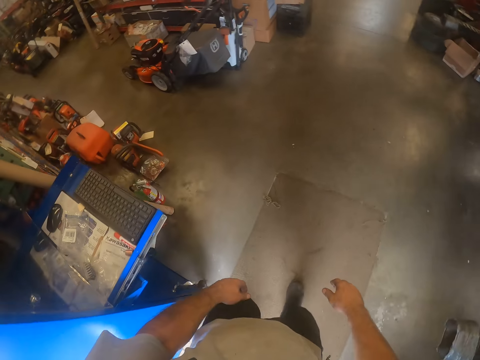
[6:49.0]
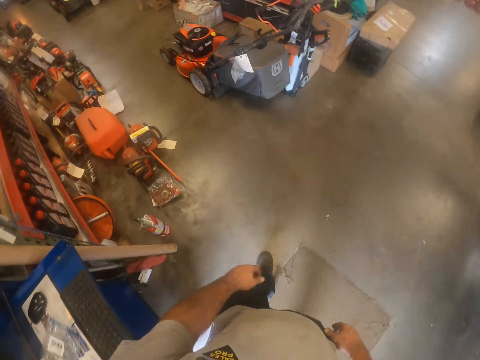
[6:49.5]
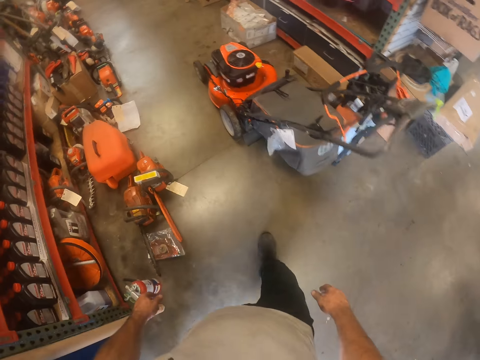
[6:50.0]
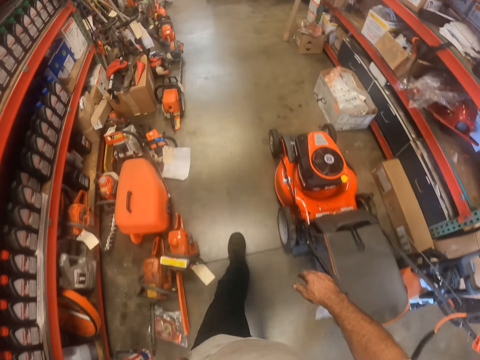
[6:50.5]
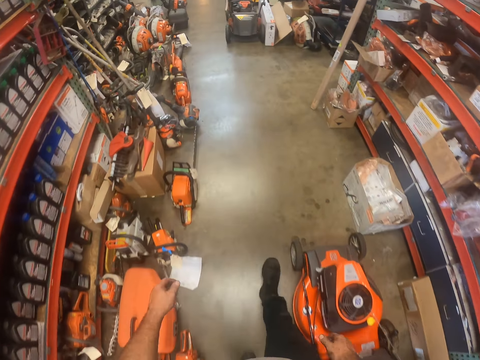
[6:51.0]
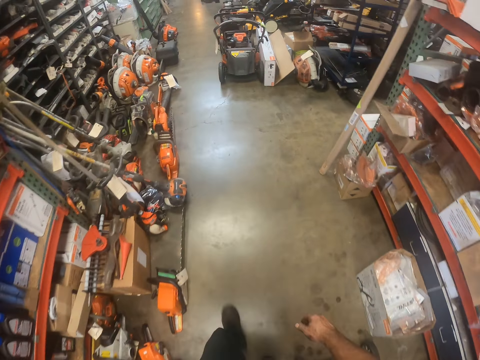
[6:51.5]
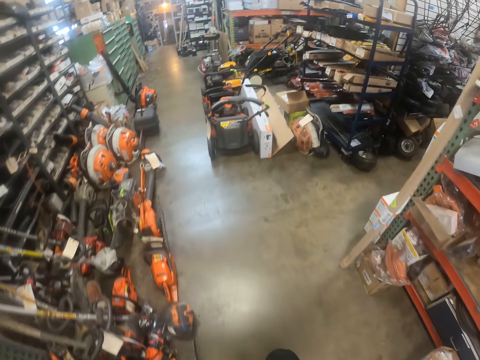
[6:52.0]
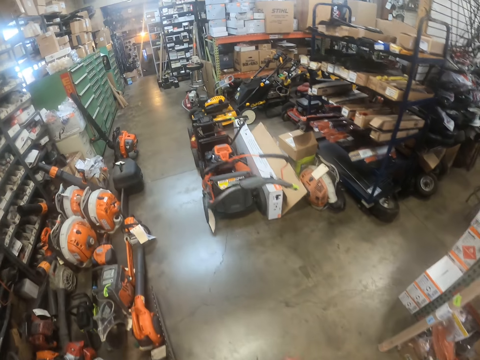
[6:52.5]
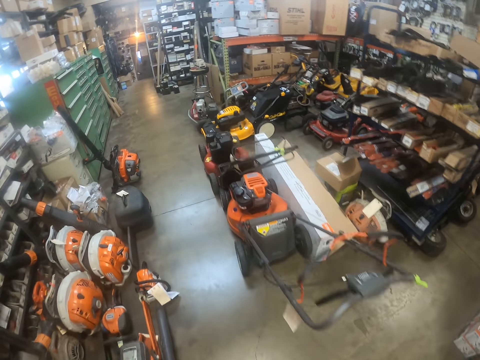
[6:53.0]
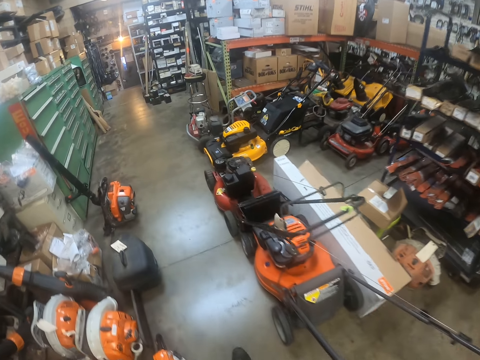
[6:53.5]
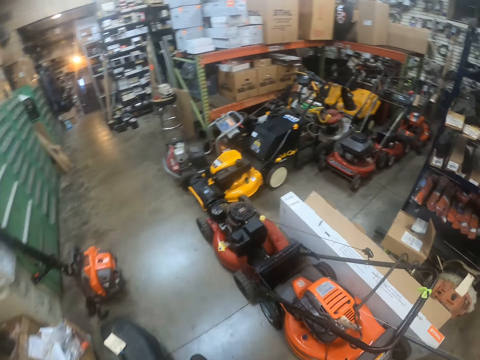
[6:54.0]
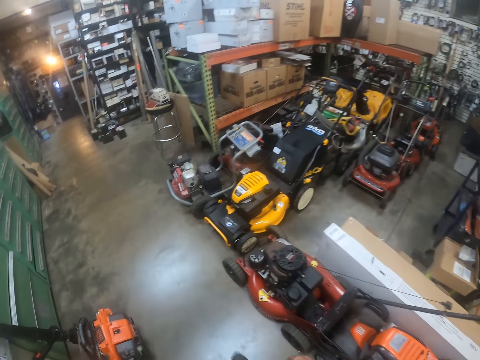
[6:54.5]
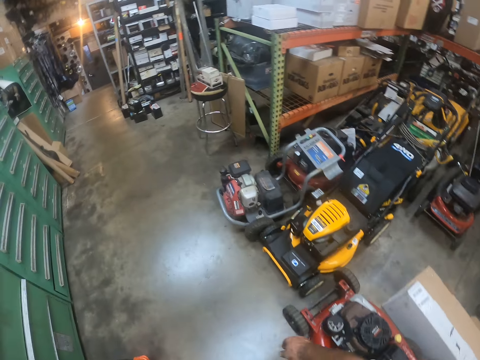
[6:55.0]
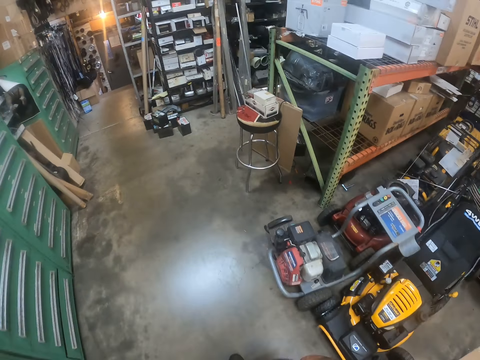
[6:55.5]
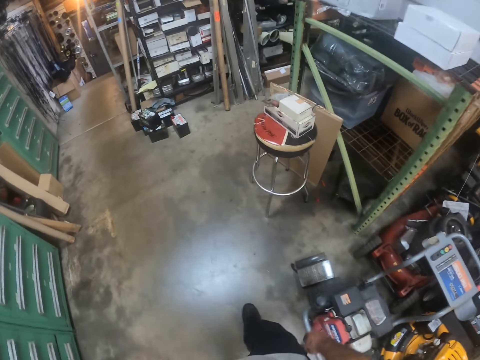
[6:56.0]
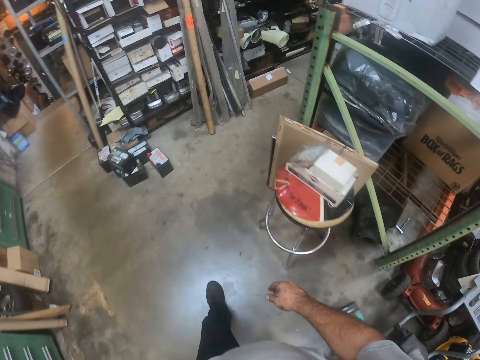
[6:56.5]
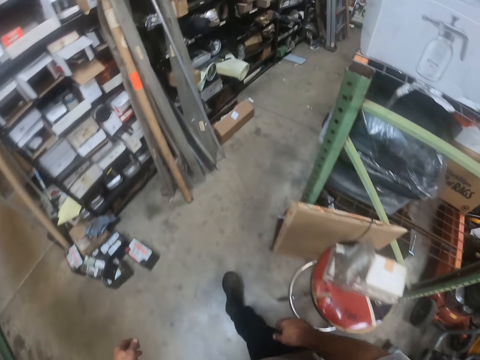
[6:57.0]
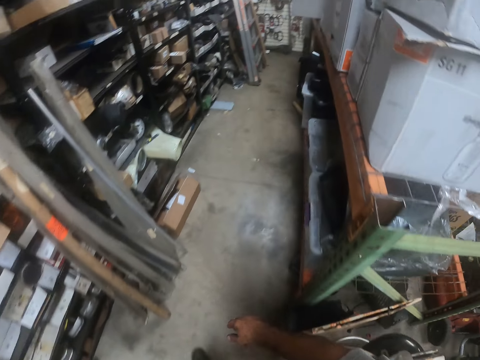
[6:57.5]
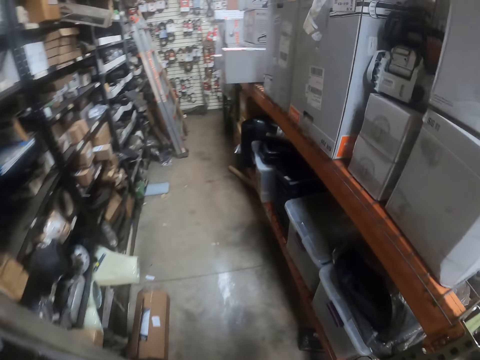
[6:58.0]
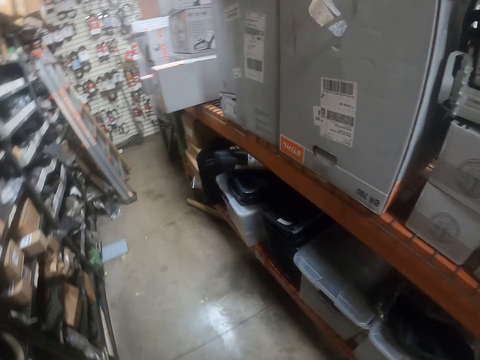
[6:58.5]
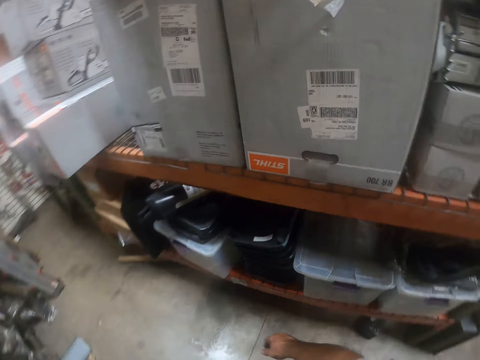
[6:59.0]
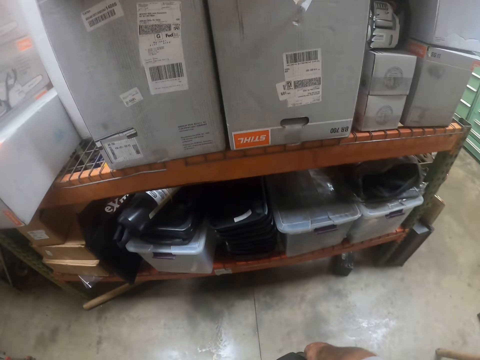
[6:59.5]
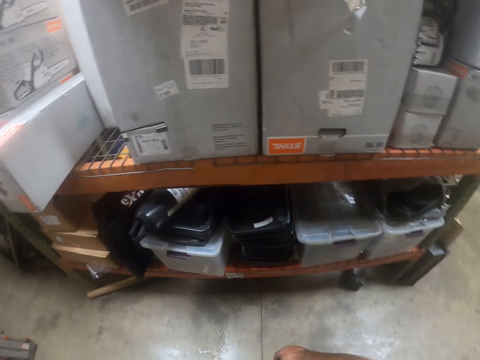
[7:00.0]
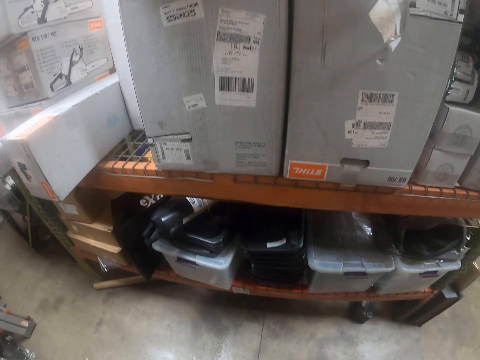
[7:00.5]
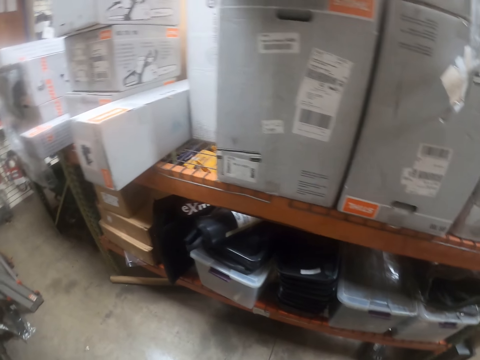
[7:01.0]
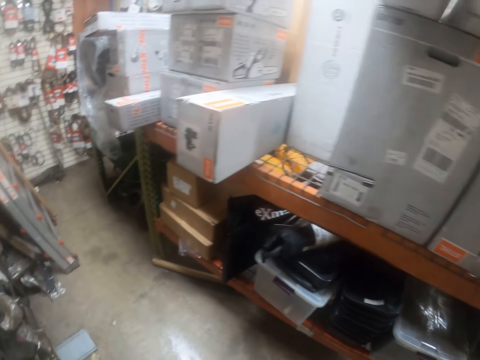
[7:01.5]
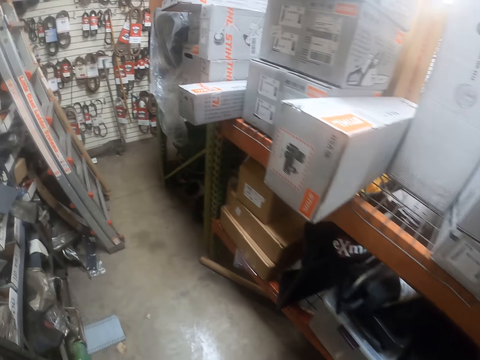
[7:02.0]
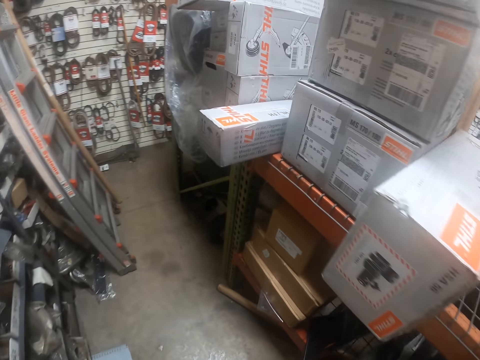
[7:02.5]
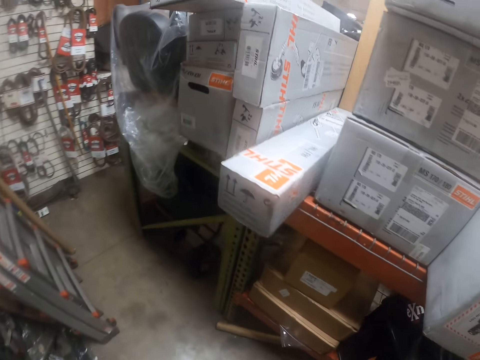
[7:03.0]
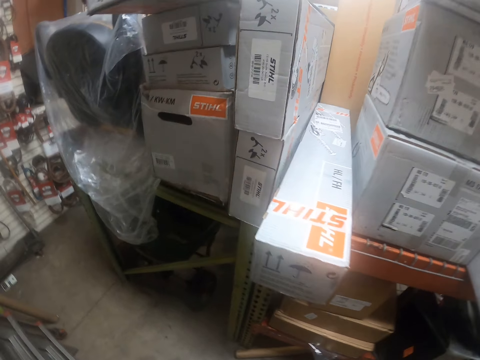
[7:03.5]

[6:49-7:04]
The camera wearer walks inside the room.

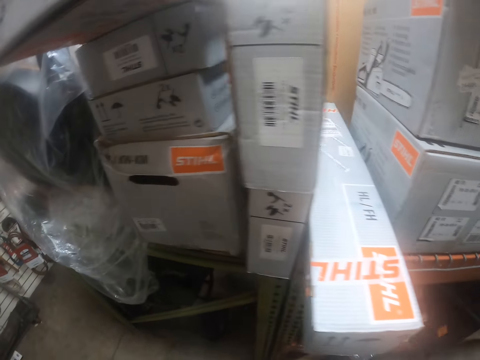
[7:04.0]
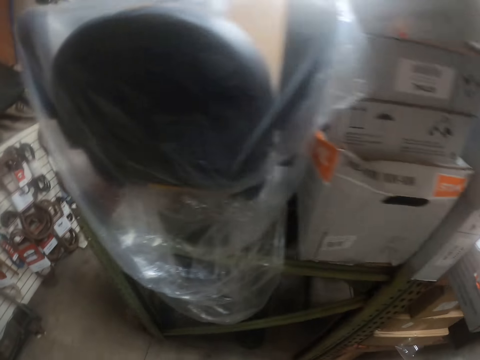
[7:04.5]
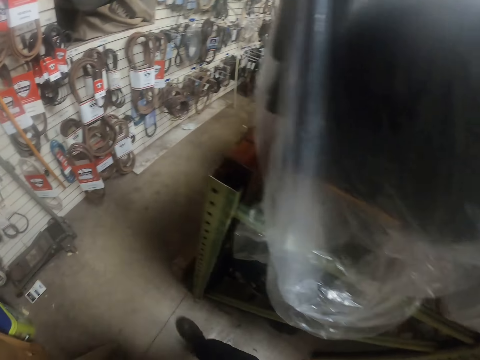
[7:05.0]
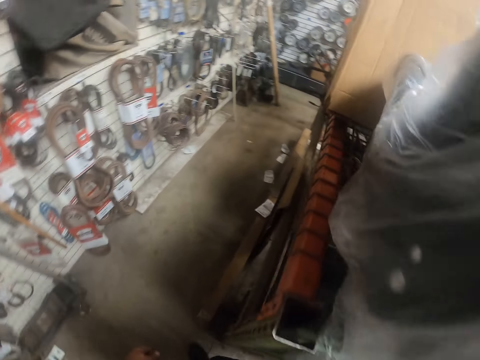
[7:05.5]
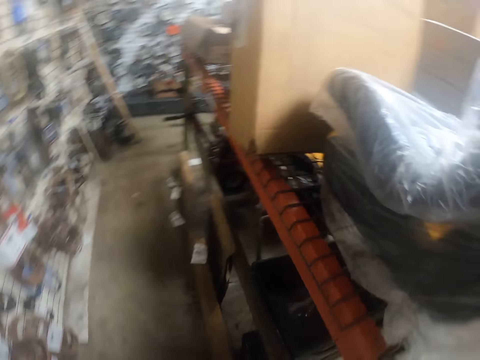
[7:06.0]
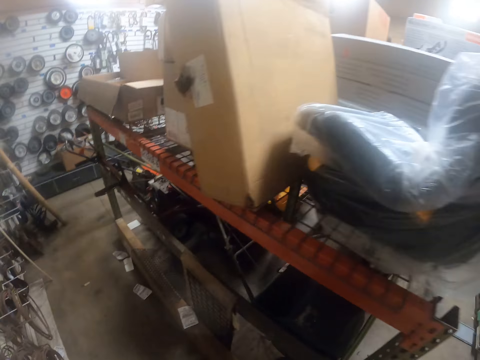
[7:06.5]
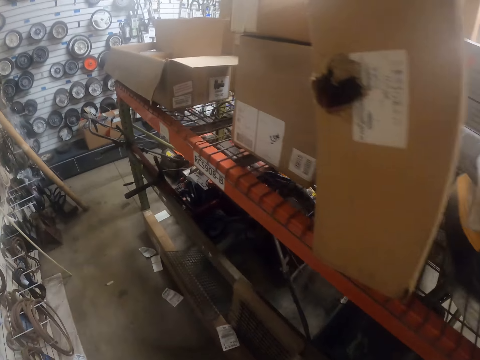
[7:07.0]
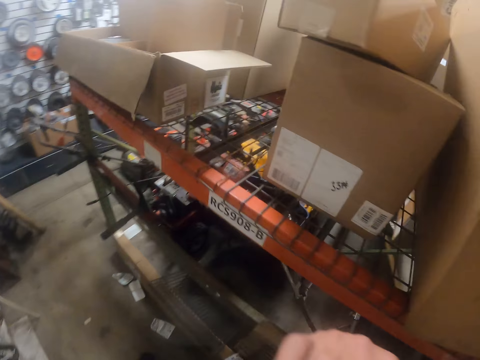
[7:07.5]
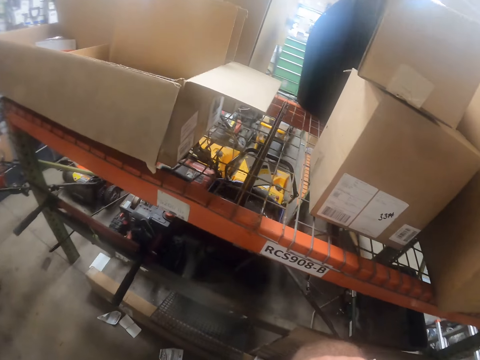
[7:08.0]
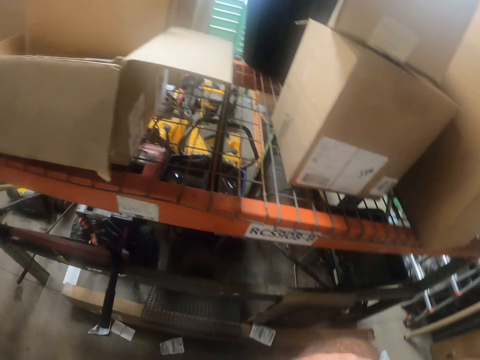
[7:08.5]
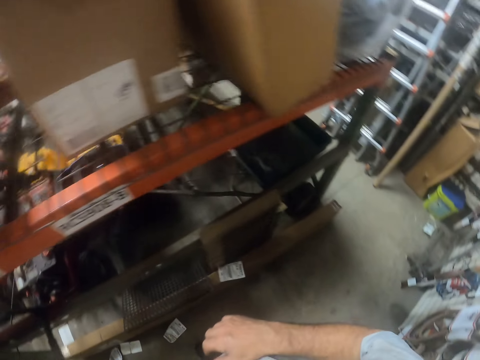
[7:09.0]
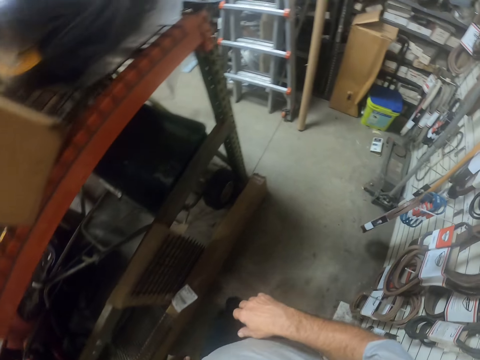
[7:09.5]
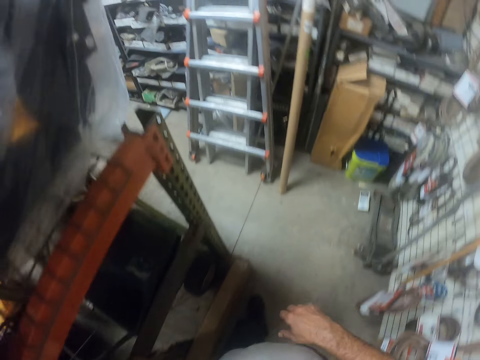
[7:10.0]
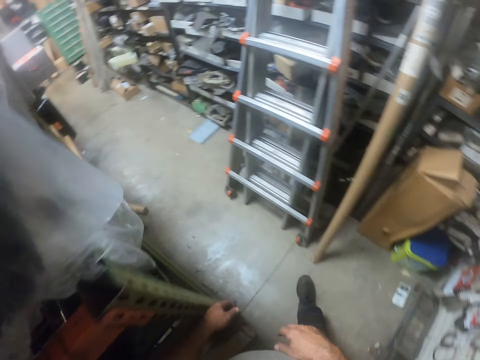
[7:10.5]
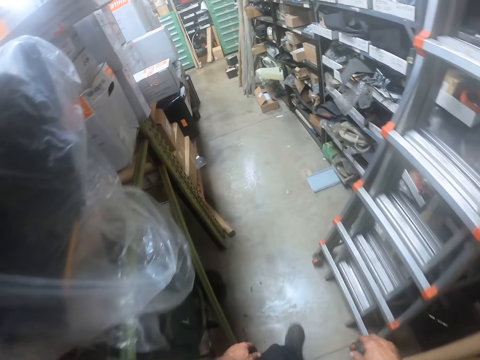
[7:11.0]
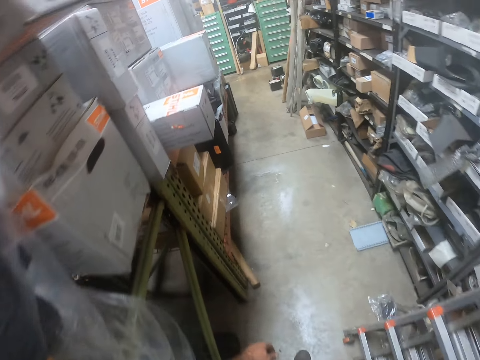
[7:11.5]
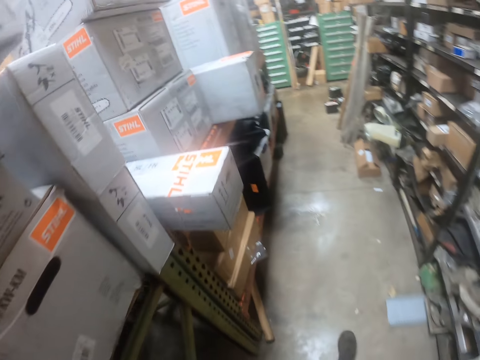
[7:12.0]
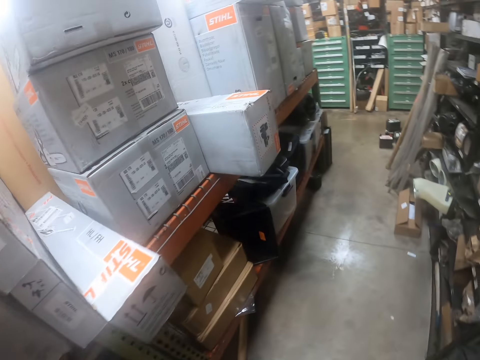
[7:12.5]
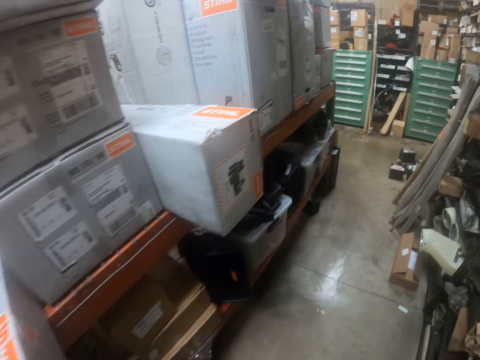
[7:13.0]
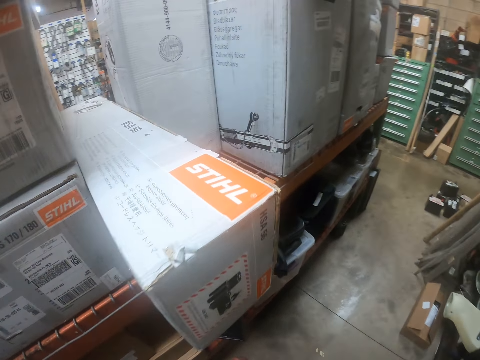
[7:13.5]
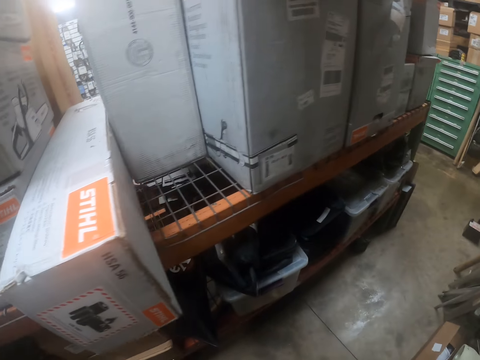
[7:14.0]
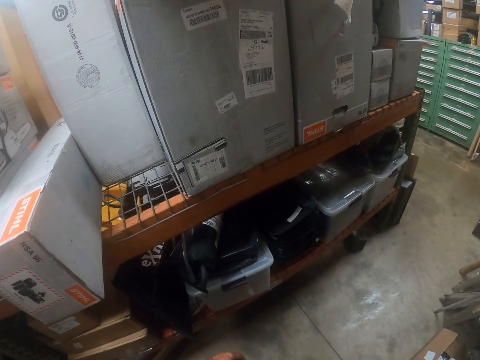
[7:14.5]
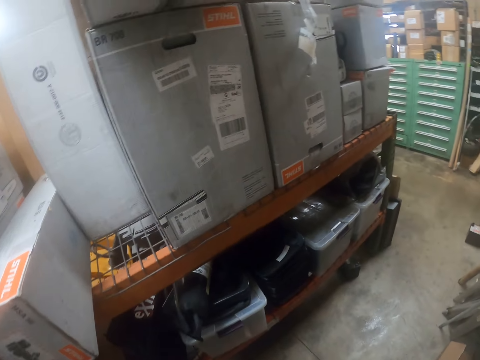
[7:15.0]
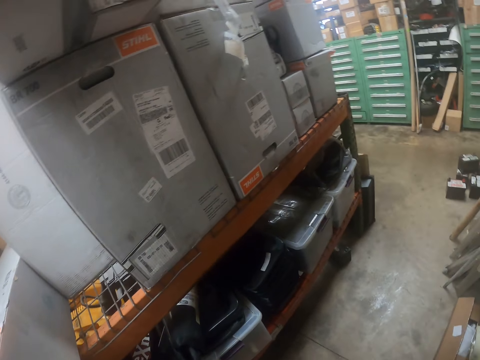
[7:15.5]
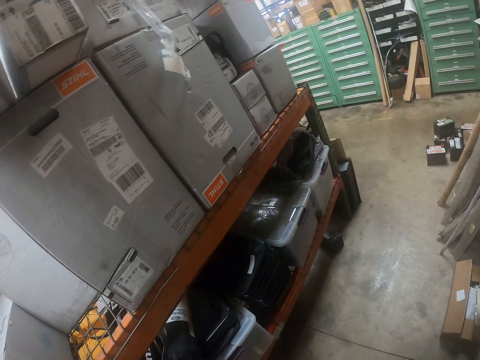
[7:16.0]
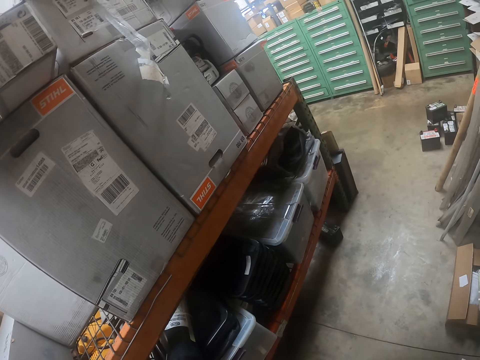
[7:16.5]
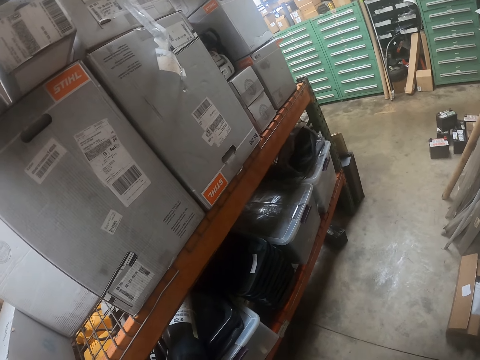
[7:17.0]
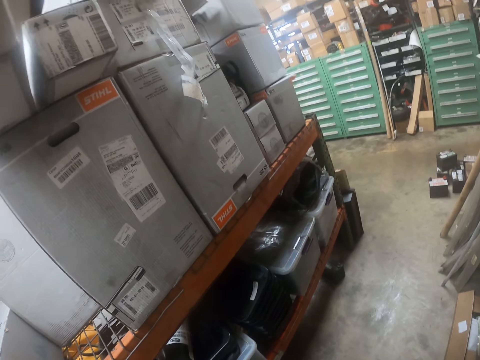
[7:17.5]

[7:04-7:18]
The camera wearer touches his face with his right hand.
